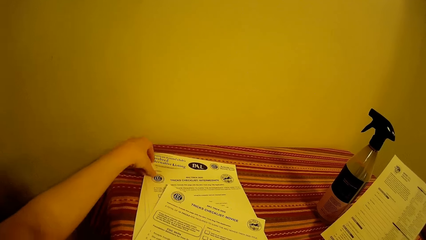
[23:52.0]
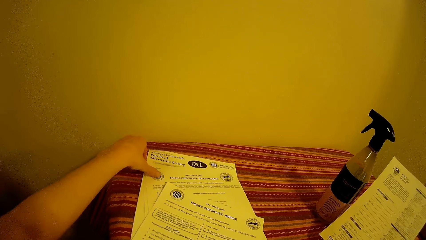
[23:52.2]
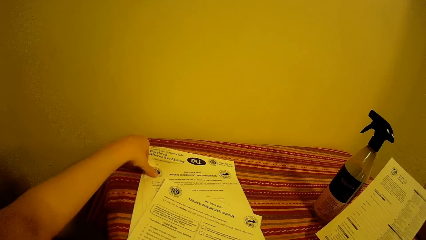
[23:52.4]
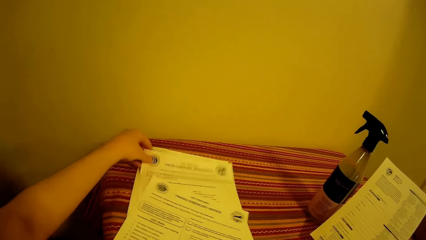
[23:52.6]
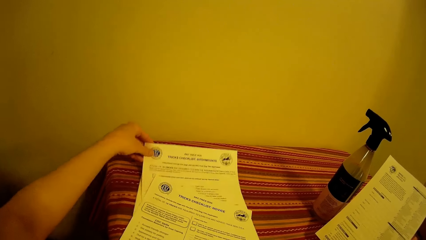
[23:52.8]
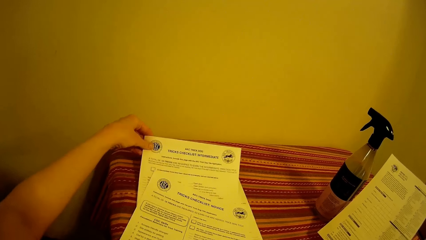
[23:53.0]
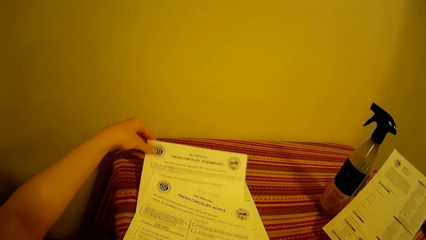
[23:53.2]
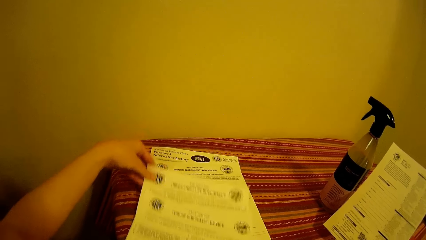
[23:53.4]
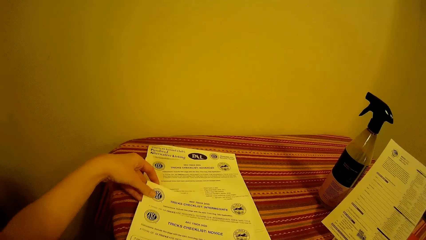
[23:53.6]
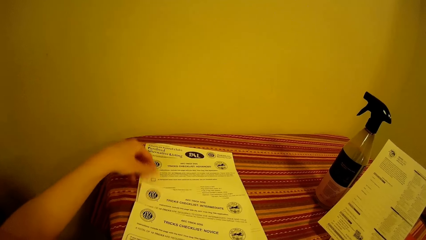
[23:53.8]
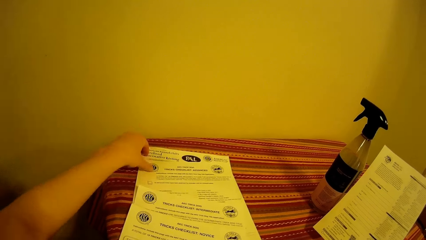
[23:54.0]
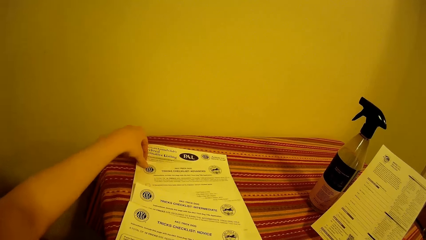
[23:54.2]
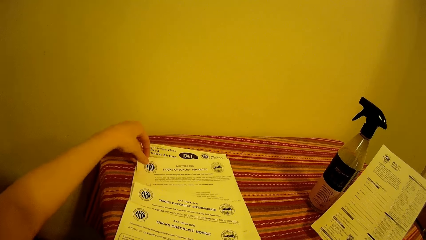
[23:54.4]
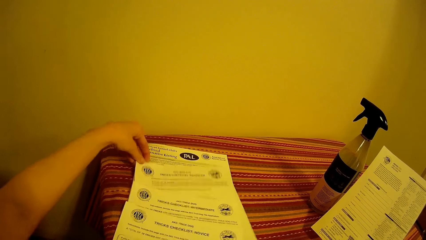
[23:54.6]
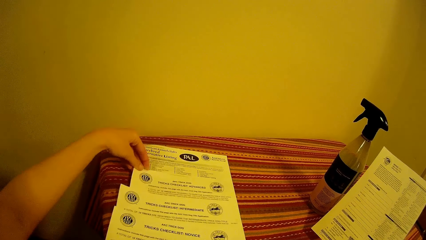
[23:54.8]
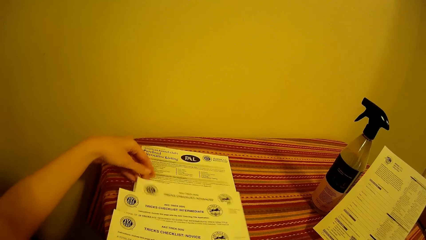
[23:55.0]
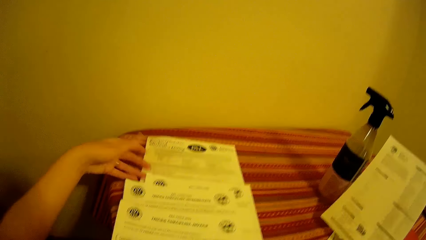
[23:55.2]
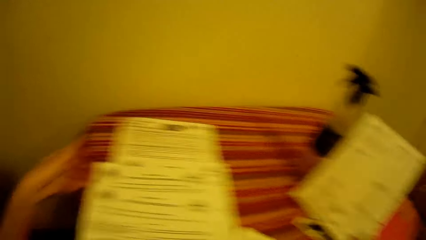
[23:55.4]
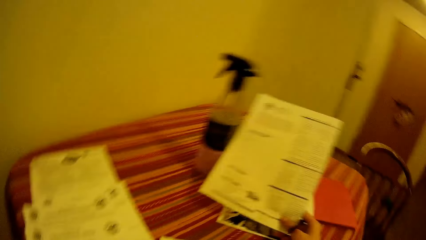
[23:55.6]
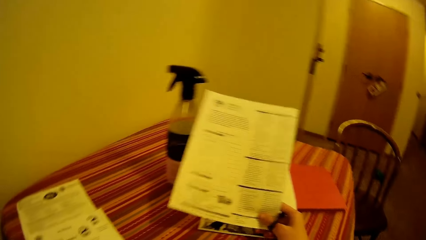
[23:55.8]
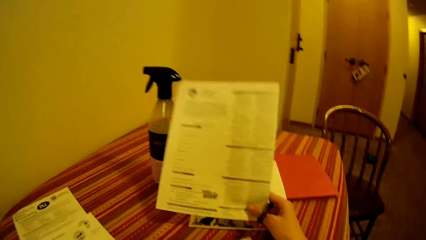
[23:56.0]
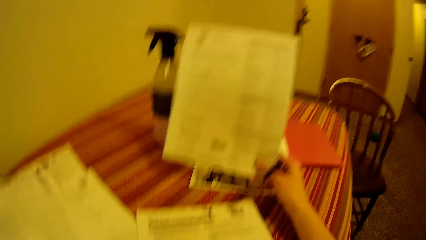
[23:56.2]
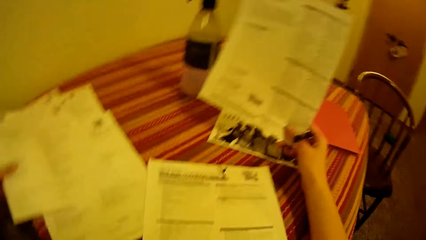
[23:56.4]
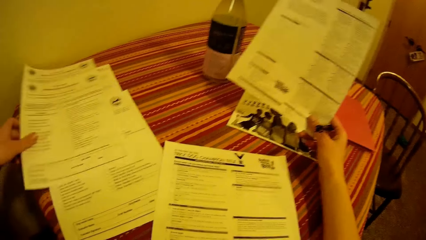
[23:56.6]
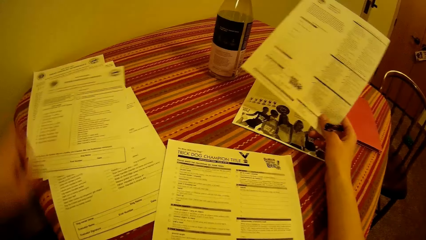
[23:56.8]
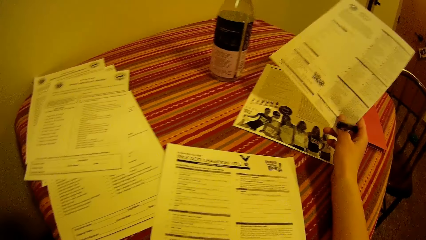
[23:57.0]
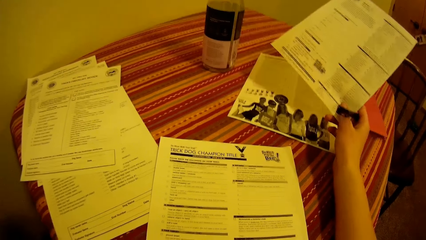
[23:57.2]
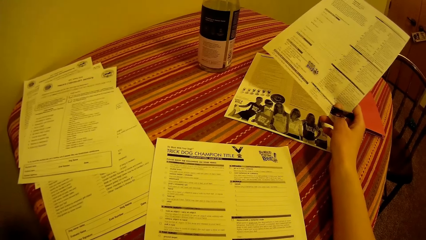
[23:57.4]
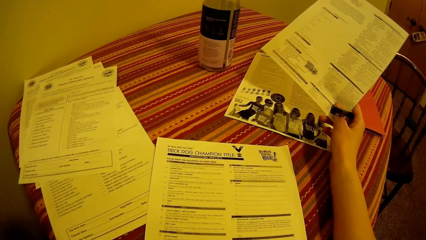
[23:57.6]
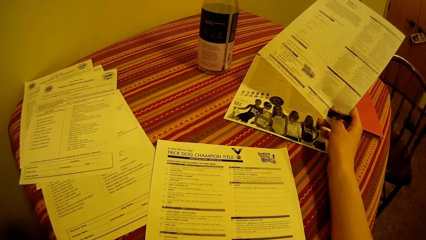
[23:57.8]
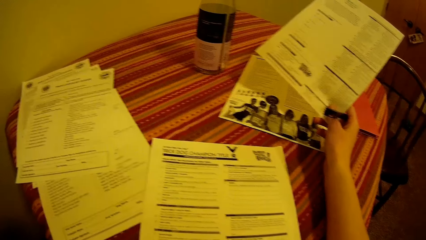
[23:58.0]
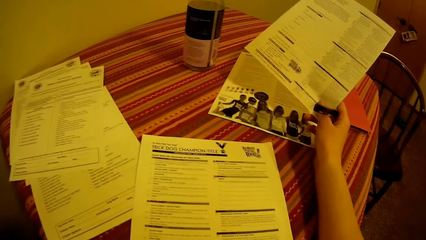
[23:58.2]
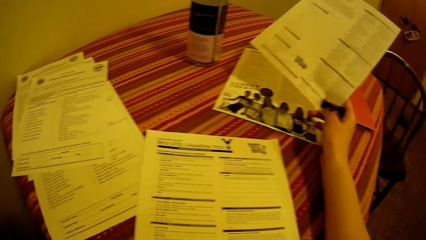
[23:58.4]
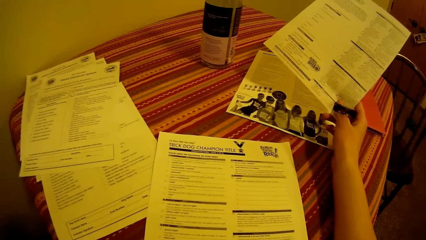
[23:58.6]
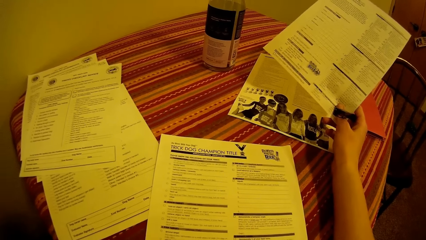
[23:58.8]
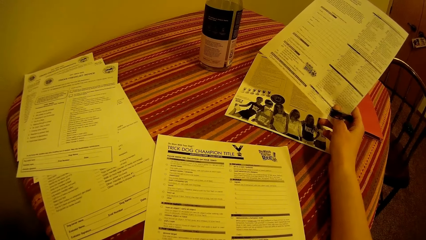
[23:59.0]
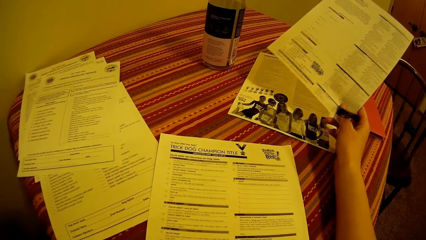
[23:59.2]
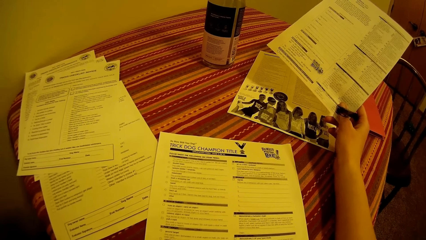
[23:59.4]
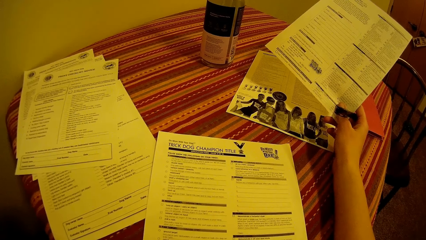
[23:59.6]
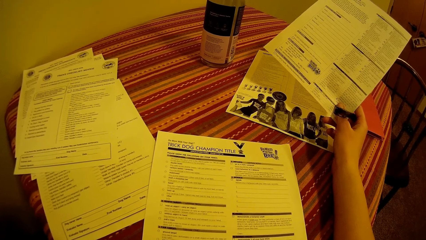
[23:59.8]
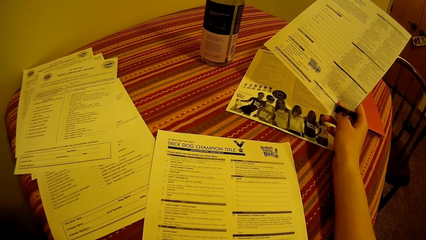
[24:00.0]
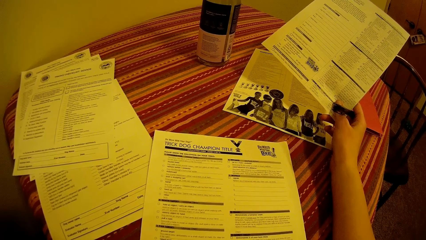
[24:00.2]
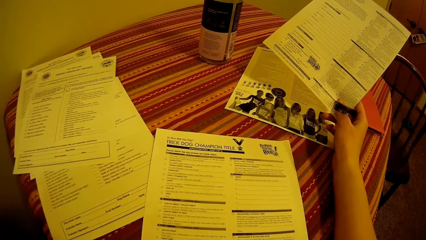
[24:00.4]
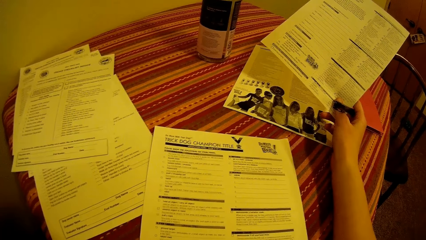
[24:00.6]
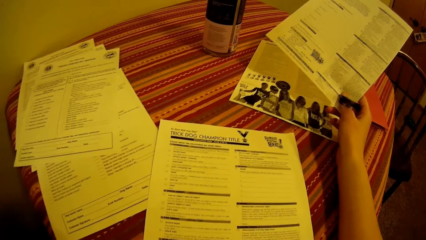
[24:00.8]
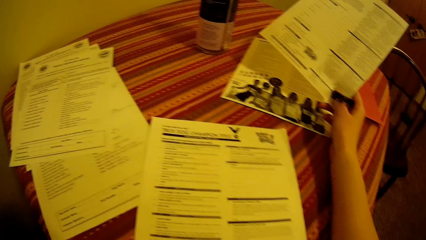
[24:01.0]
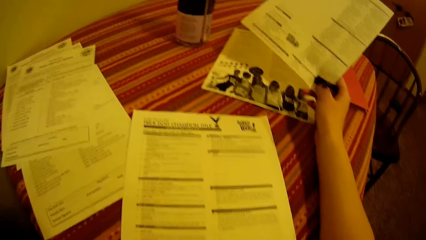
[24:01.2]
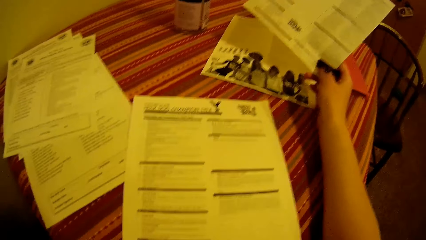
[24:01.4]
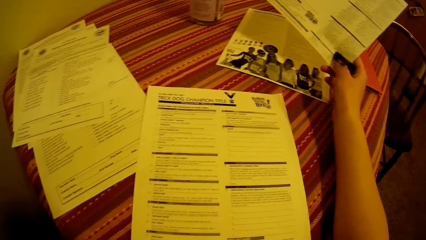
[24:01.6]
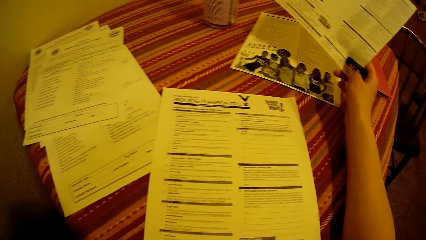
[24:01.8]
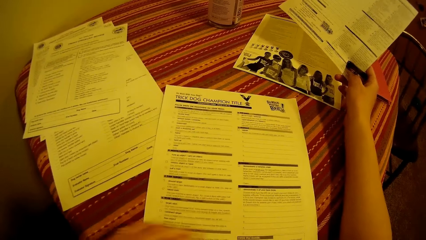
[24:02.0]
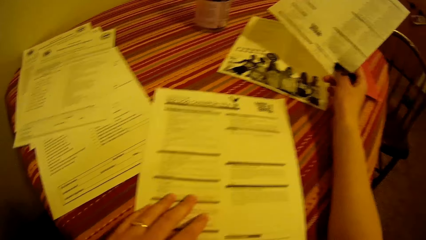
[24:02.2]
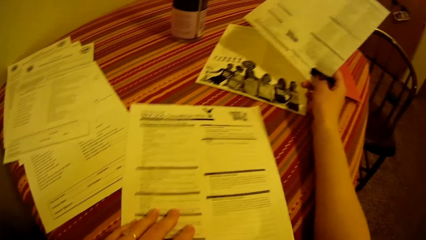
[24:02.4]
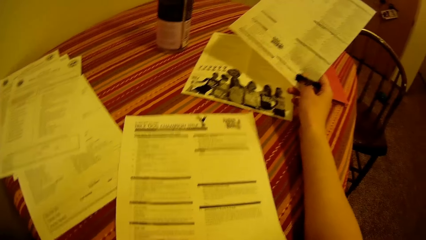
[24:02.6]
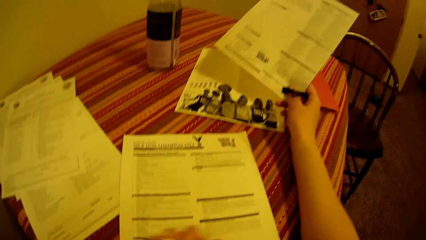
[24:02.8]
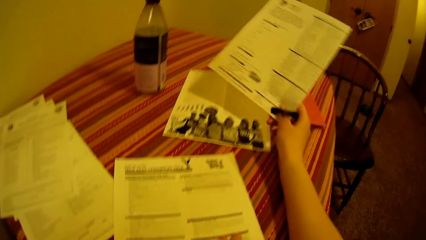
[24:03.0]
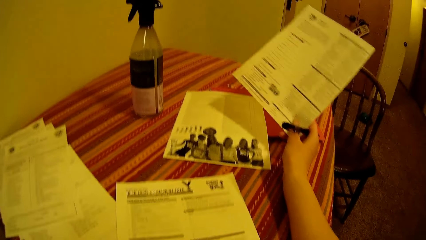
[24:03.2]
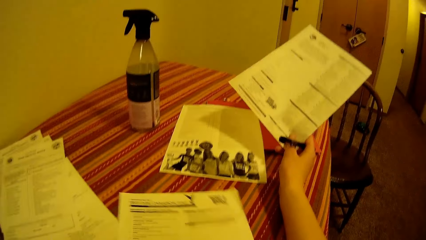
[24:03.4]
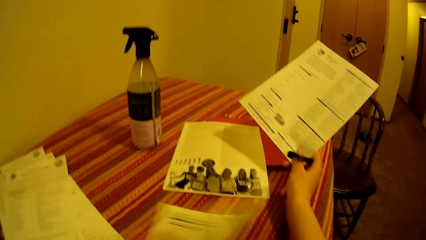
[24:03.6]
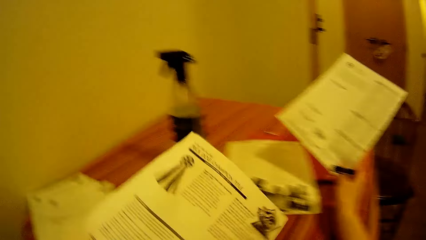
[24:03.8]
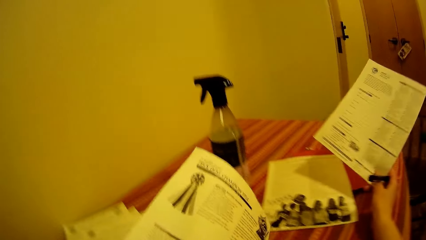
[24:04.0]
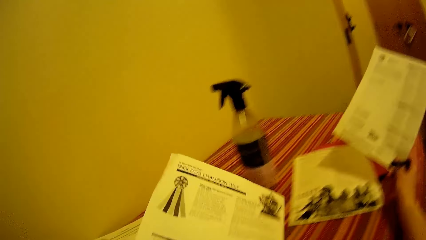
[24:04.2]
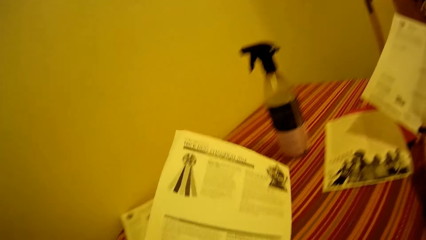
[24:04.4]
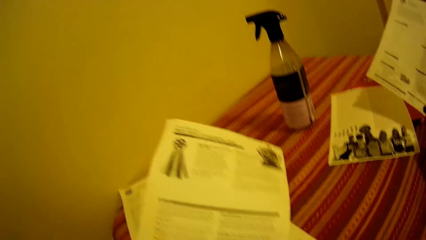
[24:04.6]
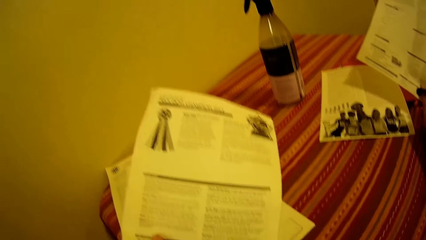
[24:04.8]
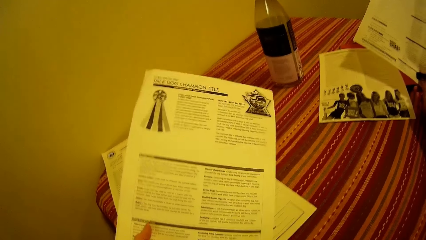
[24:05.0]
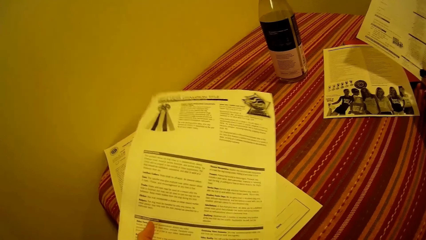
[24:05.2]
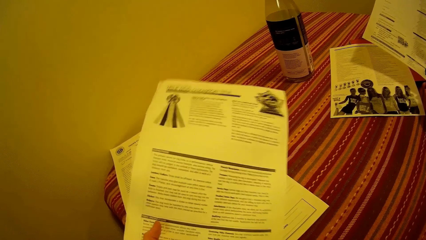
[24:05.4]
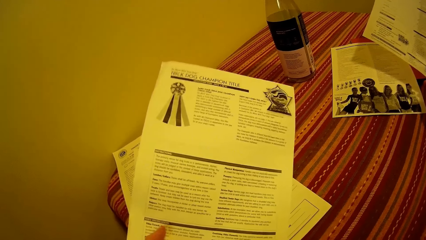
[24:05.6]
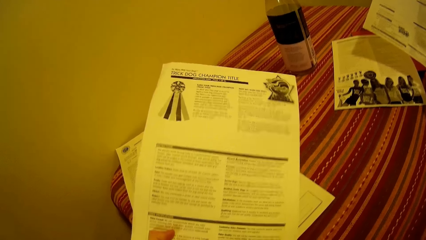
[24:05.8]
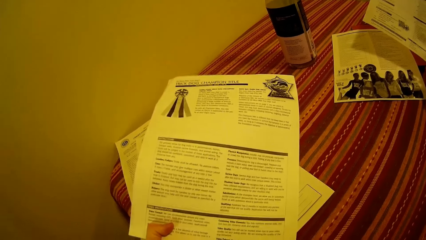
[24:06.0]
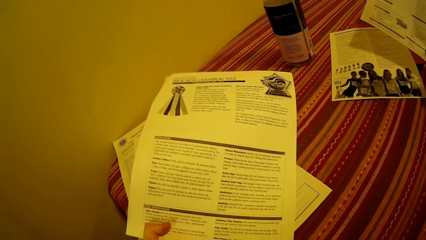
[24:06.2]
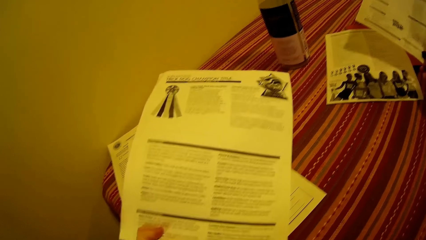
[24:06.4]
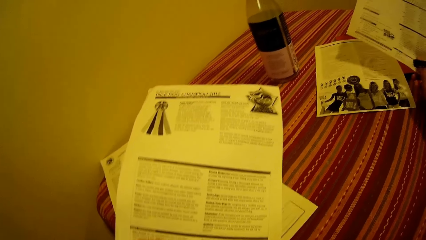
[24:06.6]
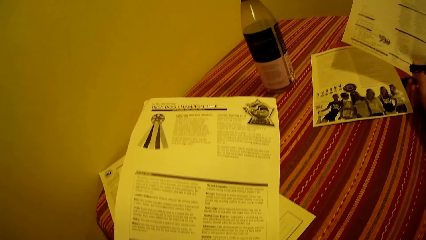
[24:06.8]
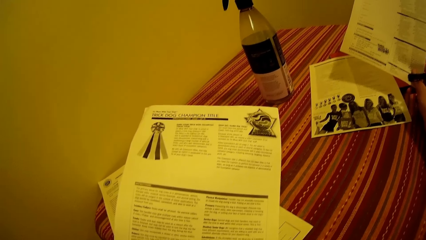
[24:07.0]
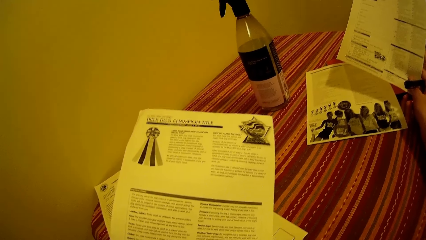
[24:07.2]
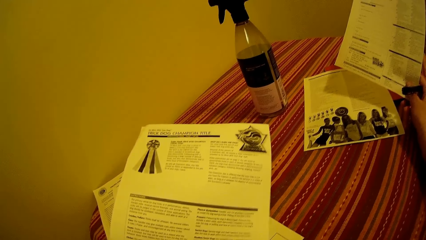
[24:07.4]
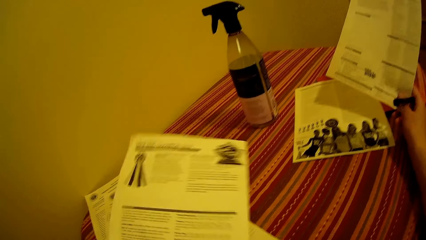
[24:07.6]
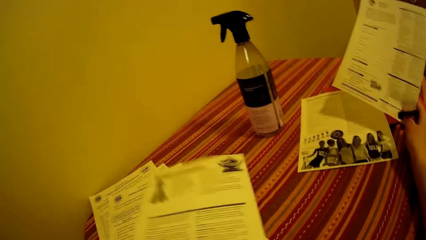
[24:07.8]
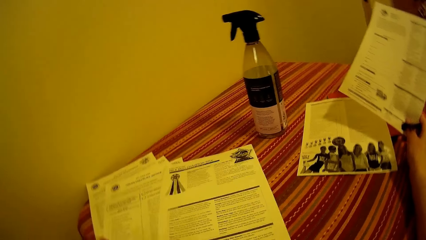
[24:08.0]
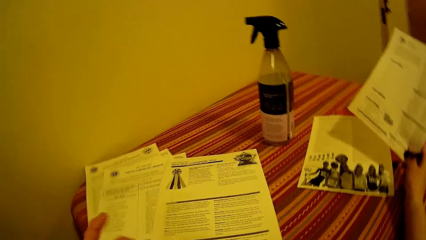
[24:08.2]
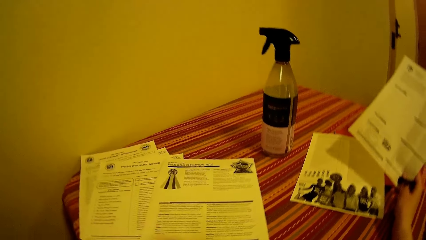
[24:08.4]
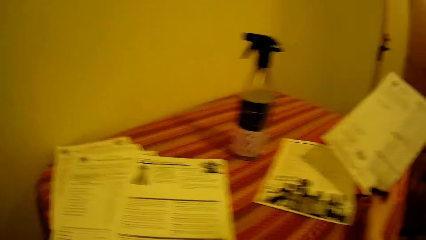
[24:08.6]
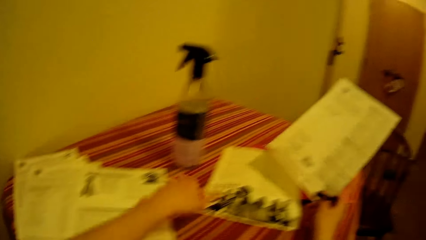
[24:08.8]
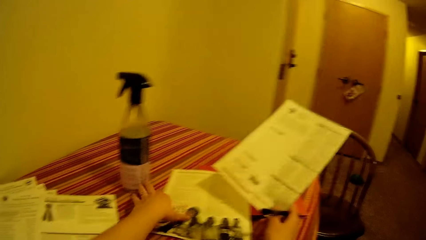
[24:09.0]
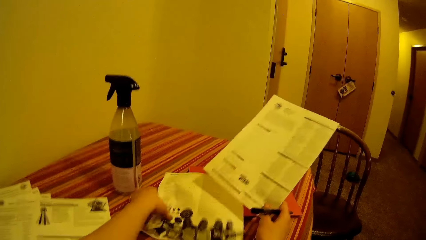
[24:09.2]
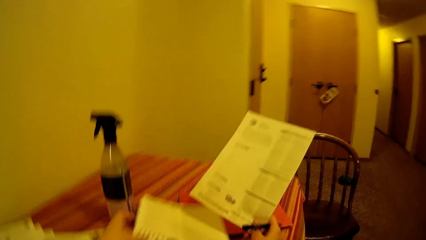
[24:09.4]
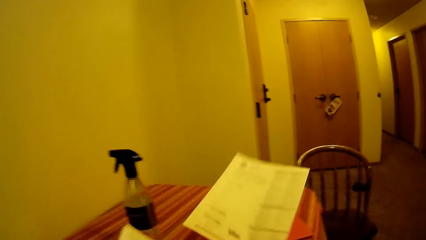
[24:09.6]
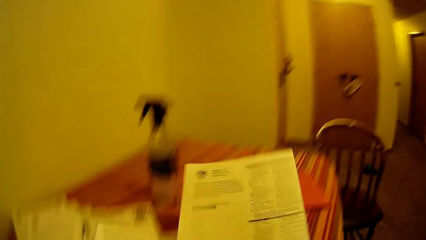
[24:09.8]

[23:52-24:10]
The camera wearer touches the forms. He picks up another paper or form on the table with his left hand. He looks at the form. He drops the paper in his left hand on the table. He moves another paper on the table with his left hand.
